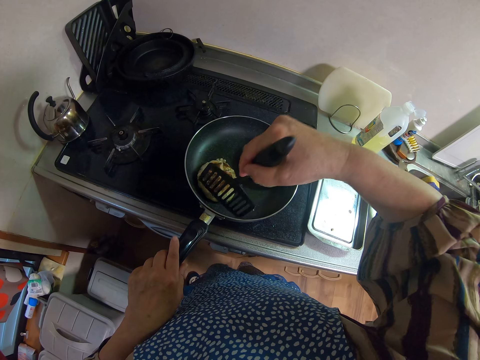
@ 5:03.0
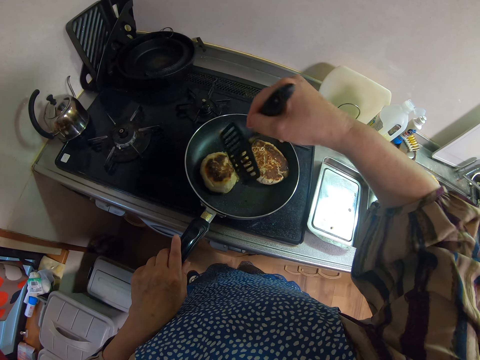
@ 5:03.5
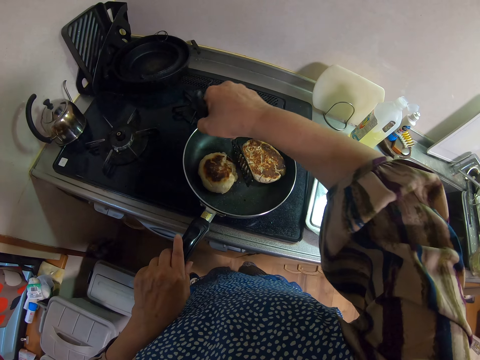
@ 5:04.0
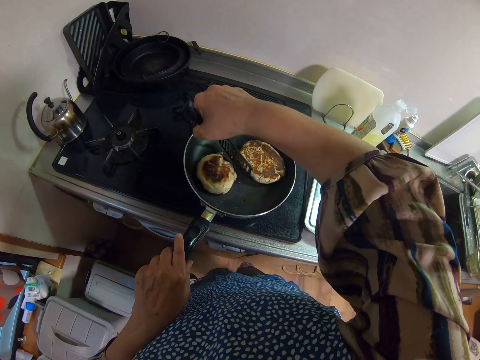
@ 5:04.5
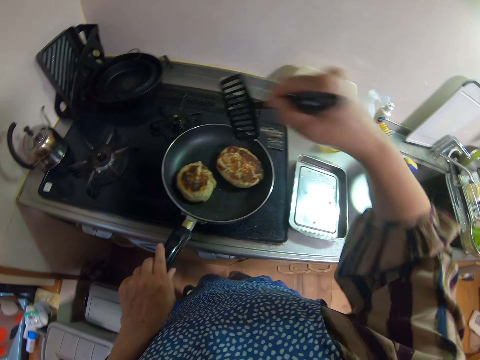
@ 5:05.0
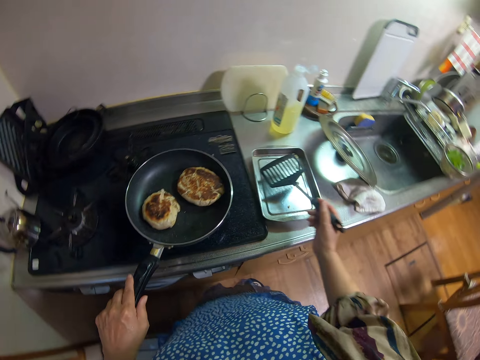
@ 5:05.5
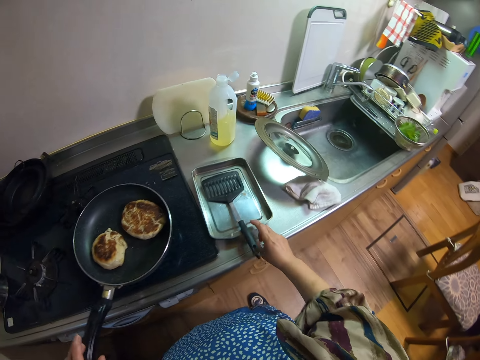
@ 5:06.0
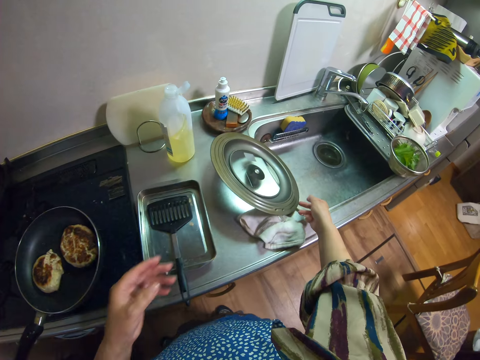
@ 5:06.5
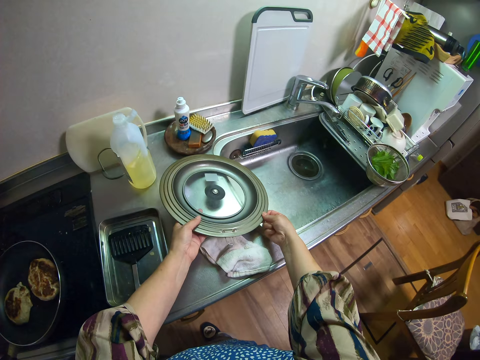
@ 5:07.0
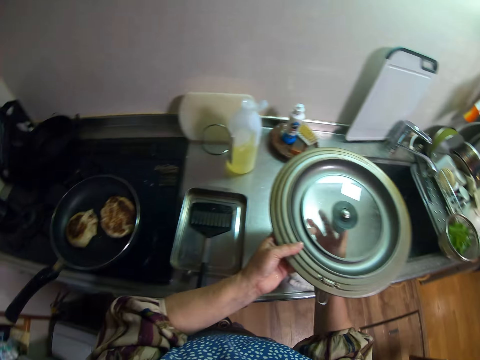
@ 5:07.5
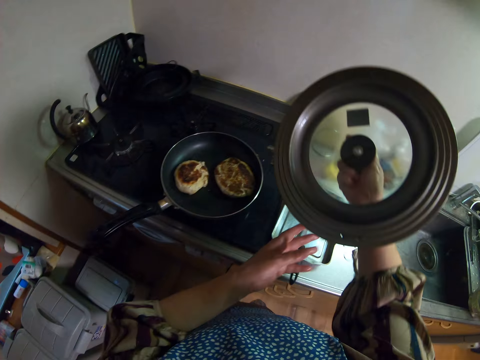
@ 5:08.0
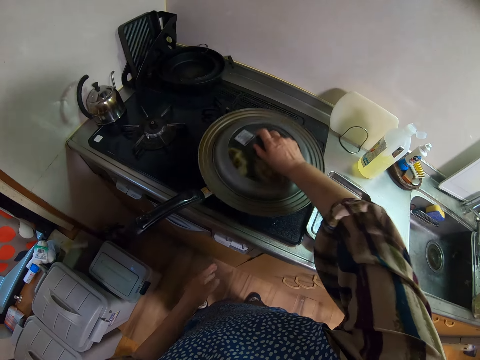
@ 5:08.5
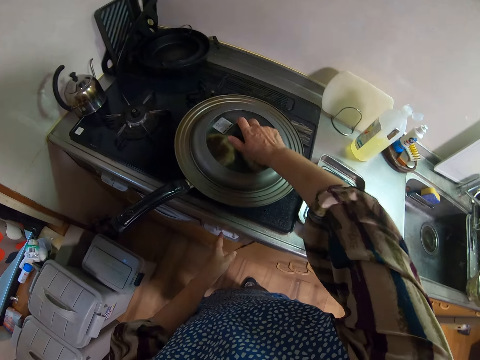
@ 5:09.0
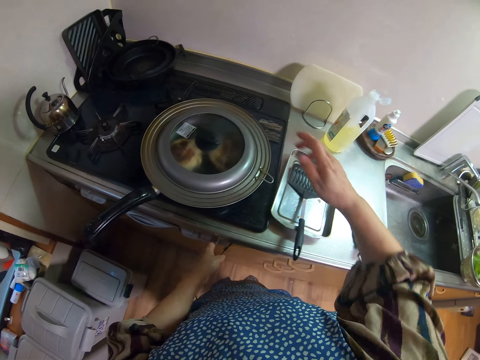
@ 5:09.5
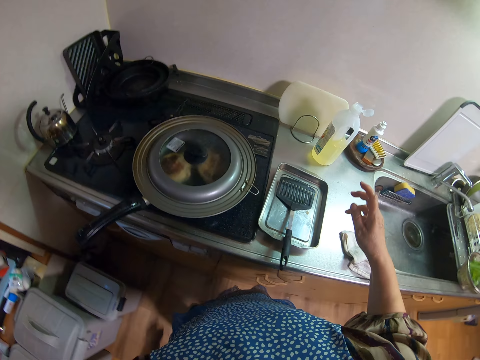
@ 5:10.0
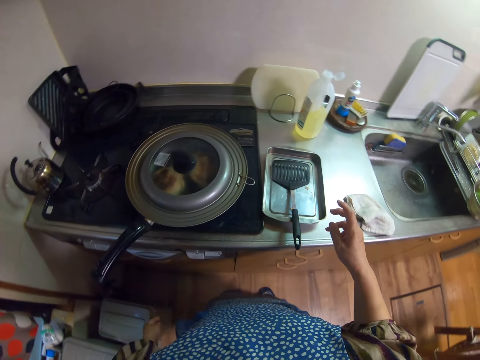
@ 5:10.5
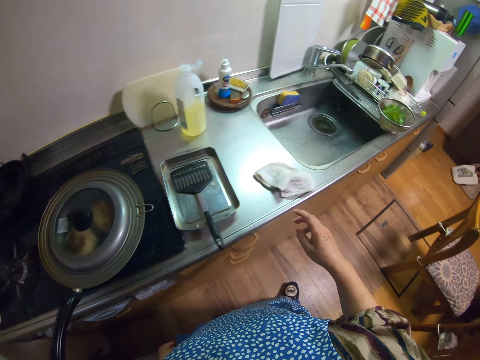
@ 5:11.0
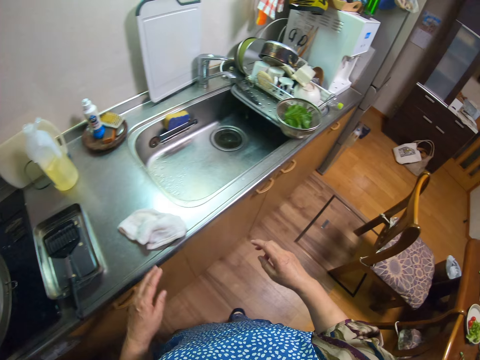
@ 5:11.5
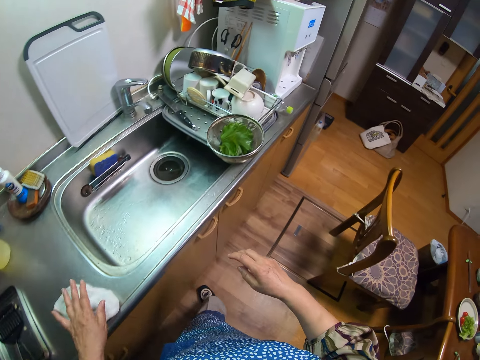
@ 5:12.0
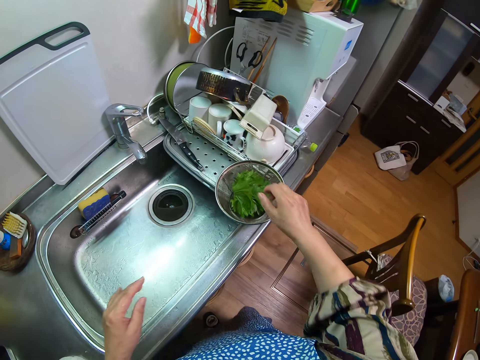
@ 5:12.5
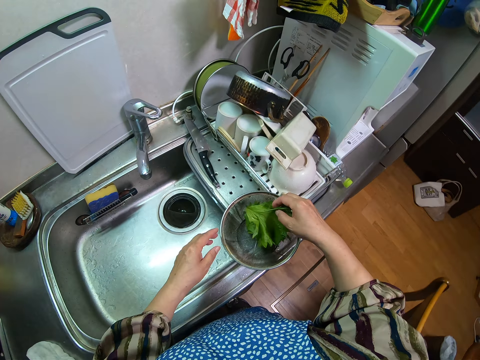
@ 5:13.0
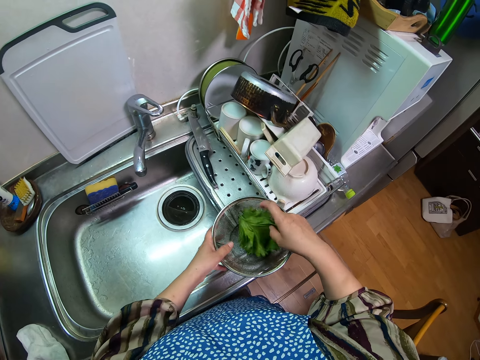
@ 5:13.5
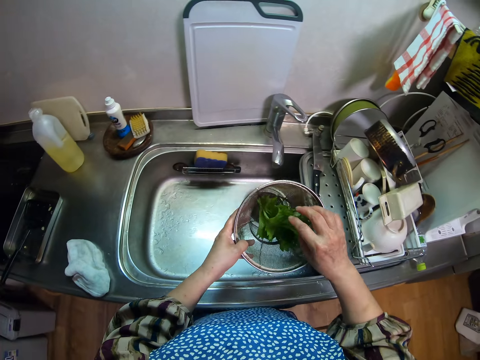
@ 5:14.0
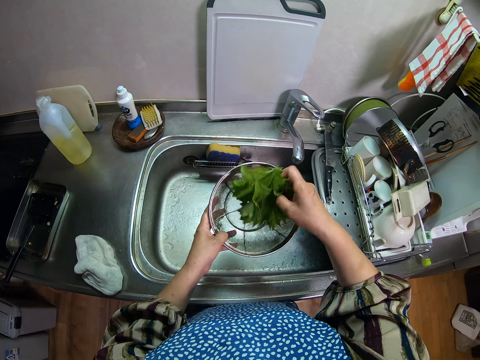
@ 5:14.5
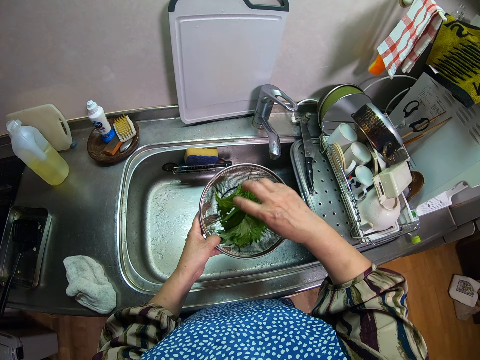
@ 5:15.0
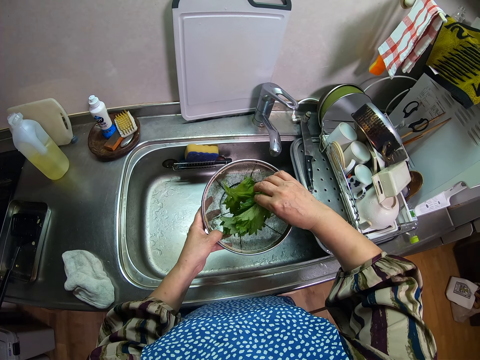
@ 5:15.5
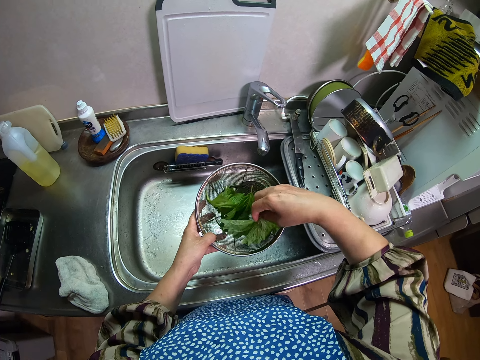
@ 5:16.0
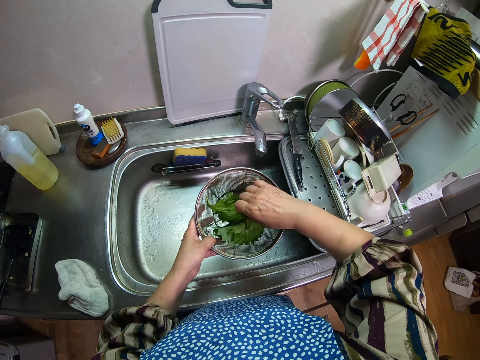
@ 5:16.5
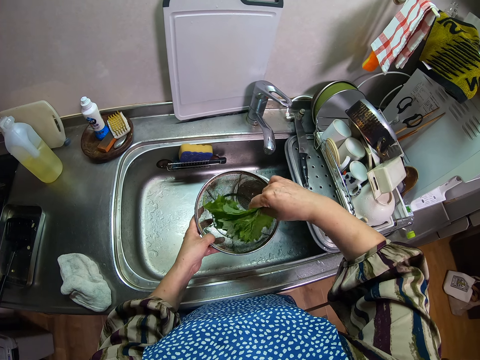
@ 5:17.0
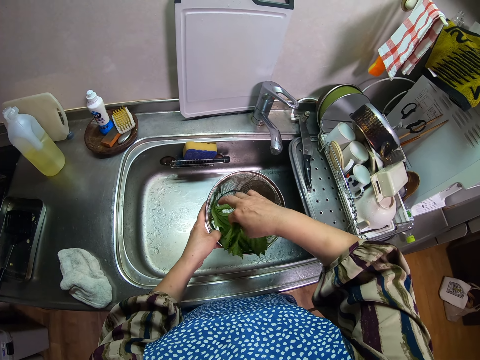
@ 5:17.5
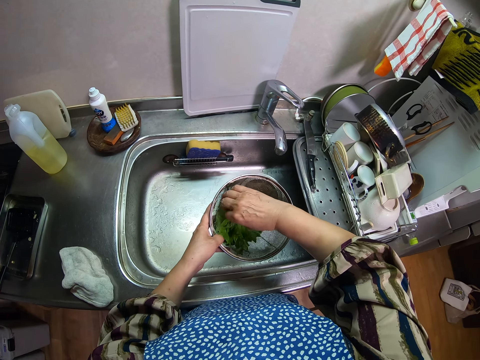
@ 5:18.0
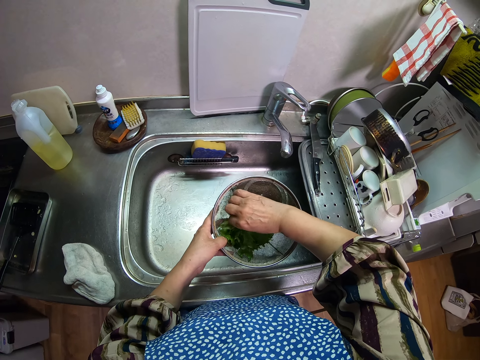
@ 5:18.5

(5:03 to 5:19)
The camera wearer places the turner in a tray on a kitchen table. She picks up a lid on the table with her hands and covers the frying pan with the lid. She places her hand on top of a napkin on the kitchen table. She picks up the vegetables in the sieve. She touches the beefsteak plant. She picks up the sieve on the table. She moves the vegetables in the sieve with her hand.

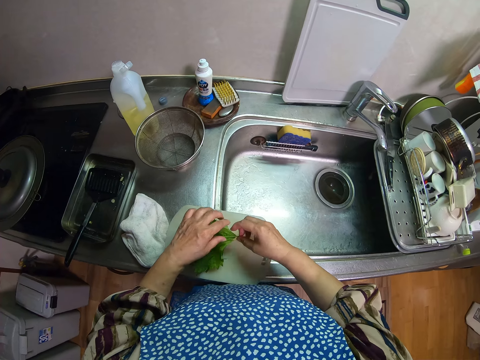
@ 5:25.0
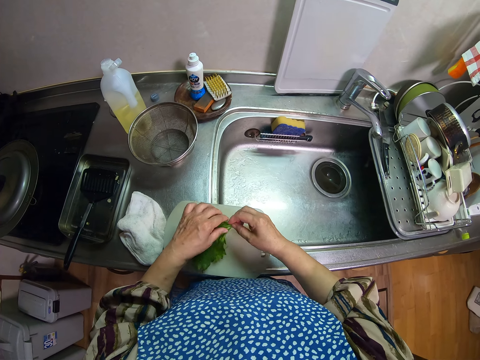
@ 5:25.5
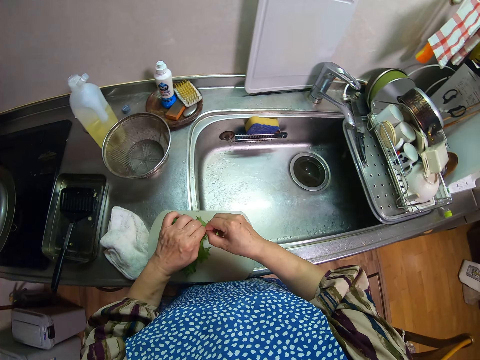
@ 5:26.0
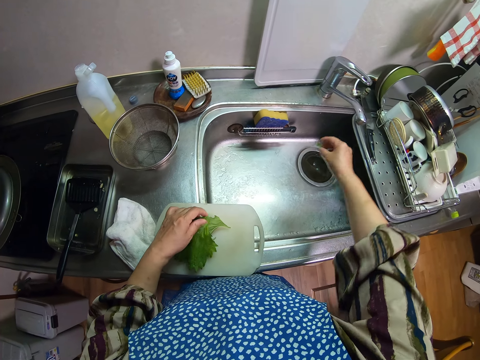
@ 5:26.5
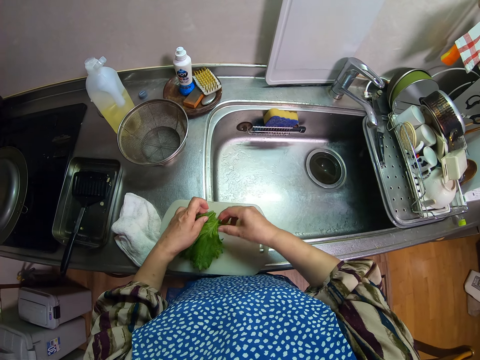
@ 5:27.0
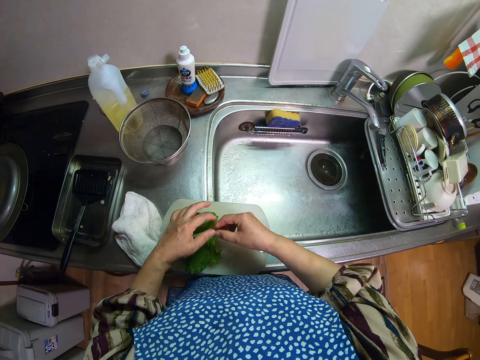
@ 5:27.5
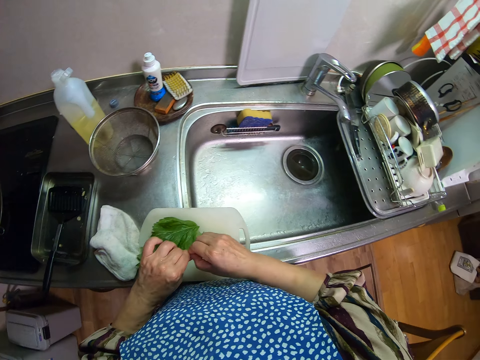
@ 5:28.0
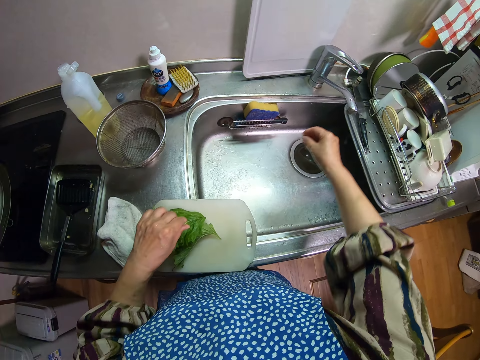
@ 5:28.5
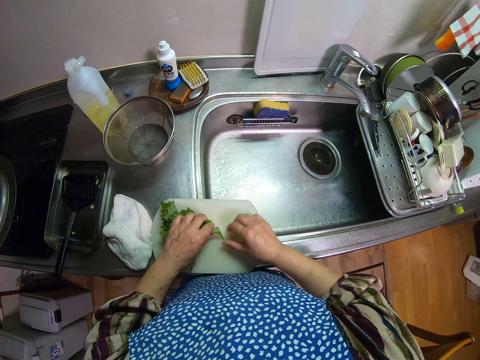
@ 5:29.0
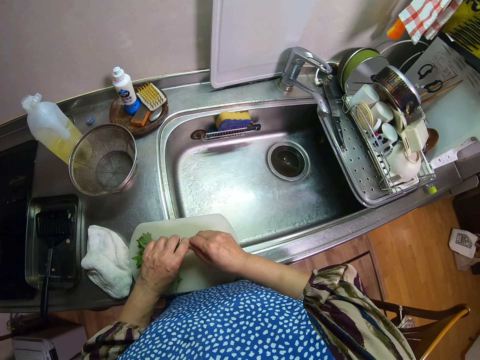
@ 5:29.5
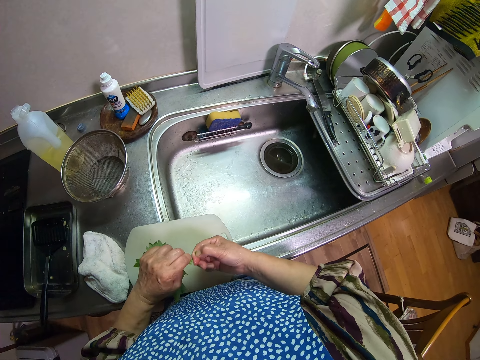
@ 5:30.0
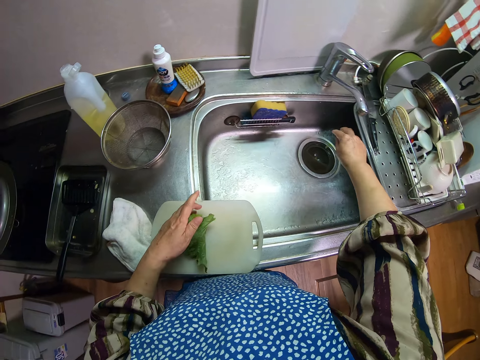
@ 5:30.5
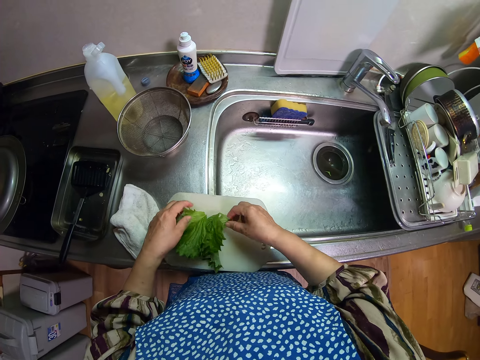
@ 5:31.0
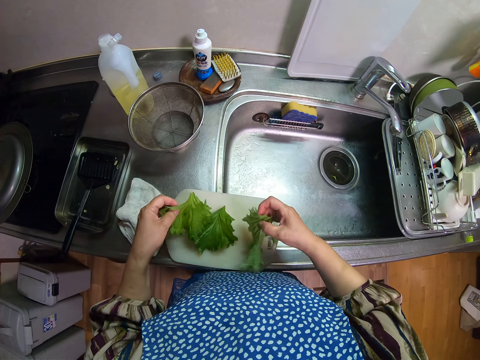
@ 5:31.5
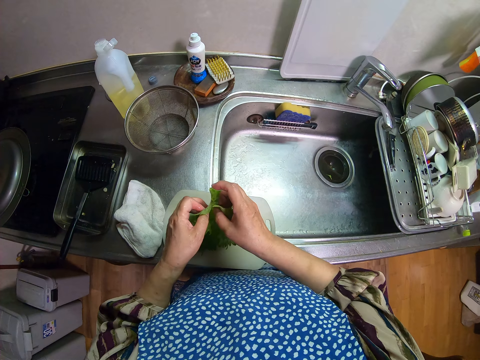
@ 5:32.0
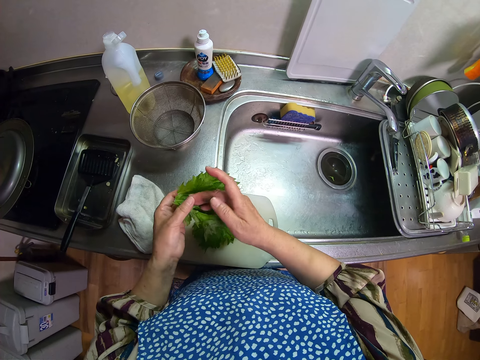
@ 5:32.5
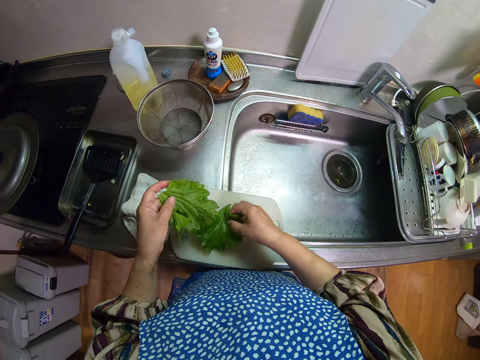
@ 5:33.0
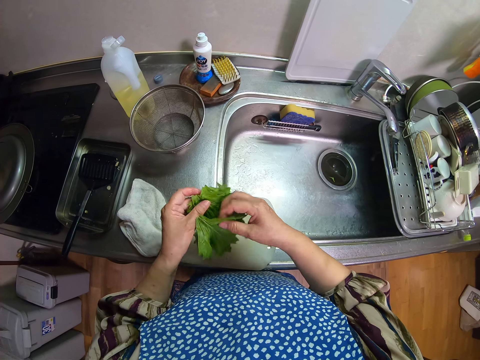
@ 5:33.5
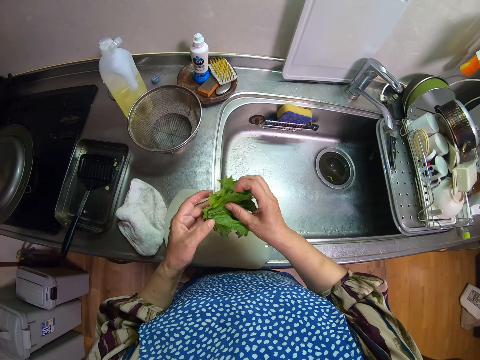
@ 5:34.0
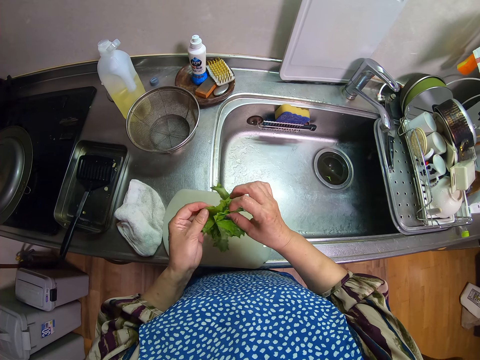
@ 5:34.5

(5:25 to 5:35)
The camera wearer puts the beefsteak plant on the cutting board. She adjusts the vegetables on the chopping board with her hands. She drops a part of the vegetable in the sink. She cuts a part of the vegetable with her hands. She drops the part of the vegetable in the sink. She cuts a part of the vegetable with her hands. She removes the stem from the beefsteak plant. She drops the part of the vegetable in the sink. She adjusts the vegetables on the chopping board with her hands.
